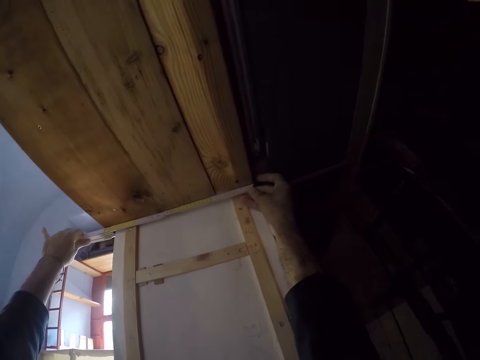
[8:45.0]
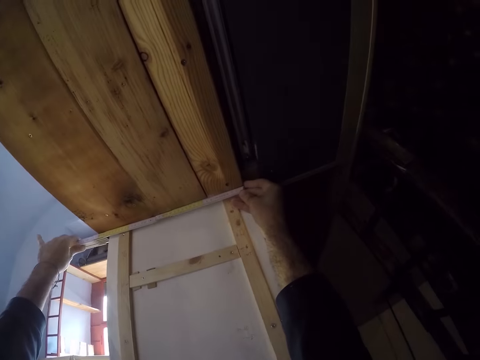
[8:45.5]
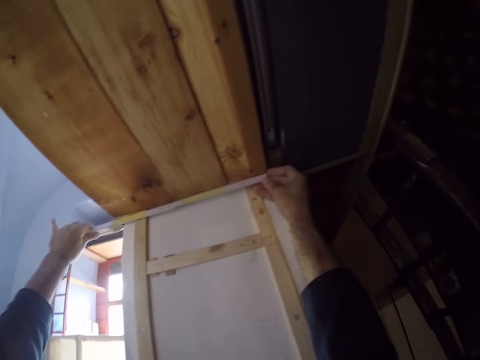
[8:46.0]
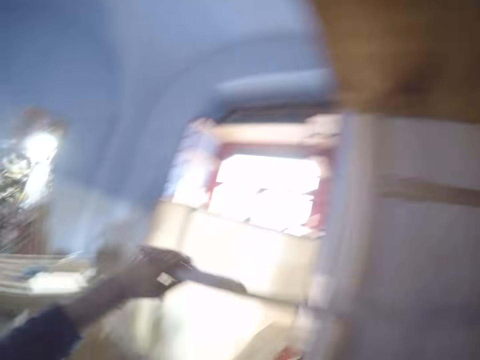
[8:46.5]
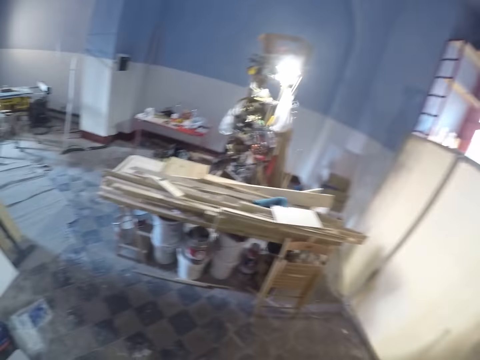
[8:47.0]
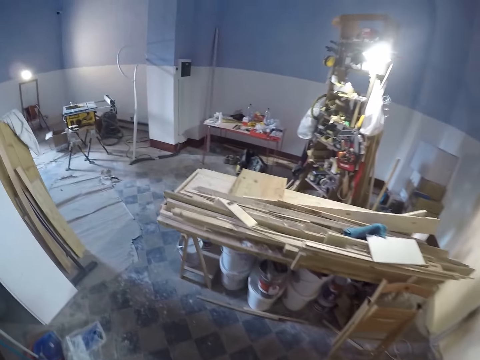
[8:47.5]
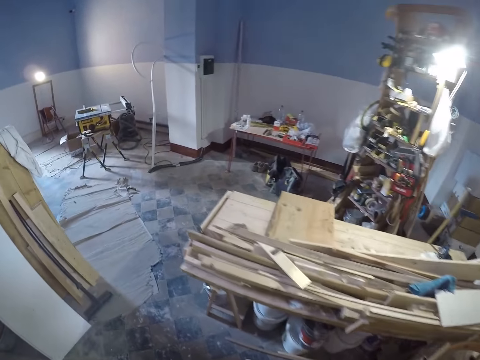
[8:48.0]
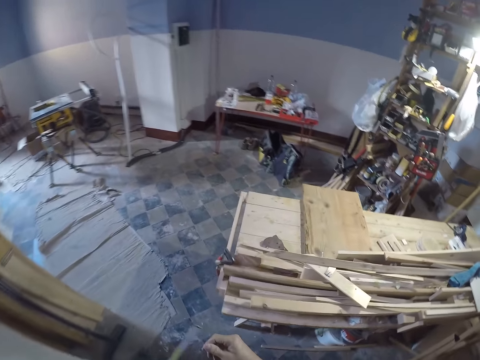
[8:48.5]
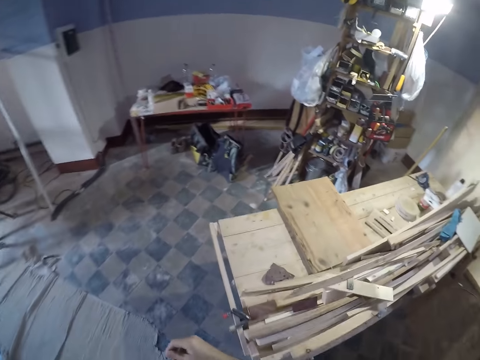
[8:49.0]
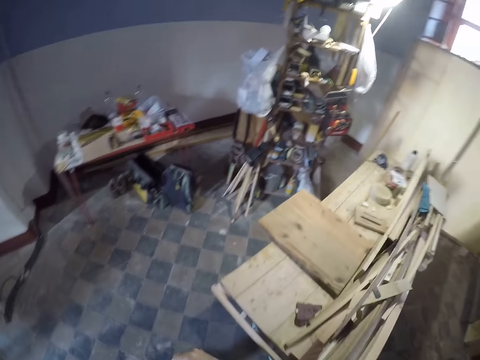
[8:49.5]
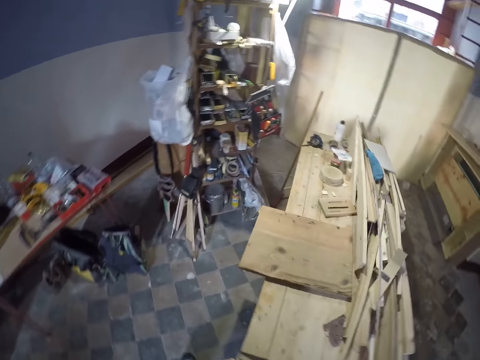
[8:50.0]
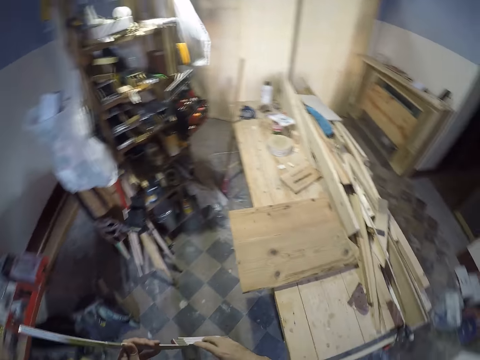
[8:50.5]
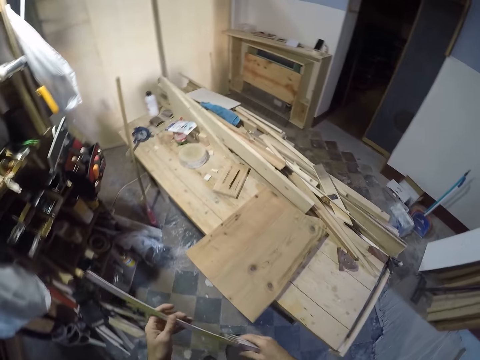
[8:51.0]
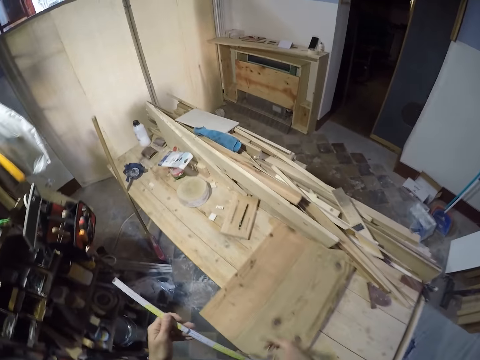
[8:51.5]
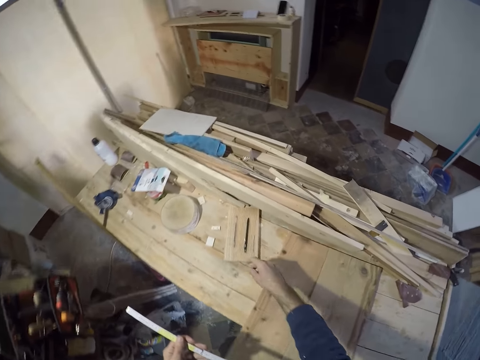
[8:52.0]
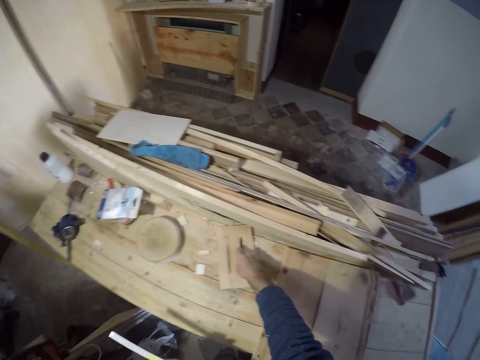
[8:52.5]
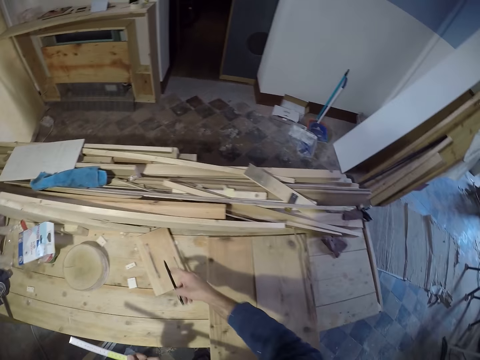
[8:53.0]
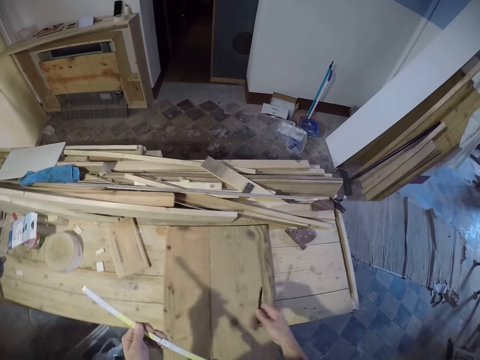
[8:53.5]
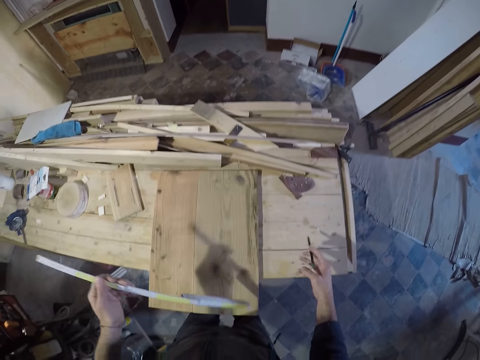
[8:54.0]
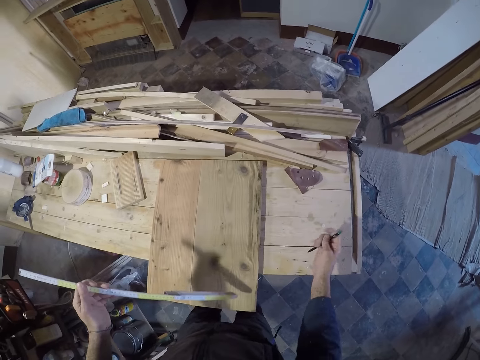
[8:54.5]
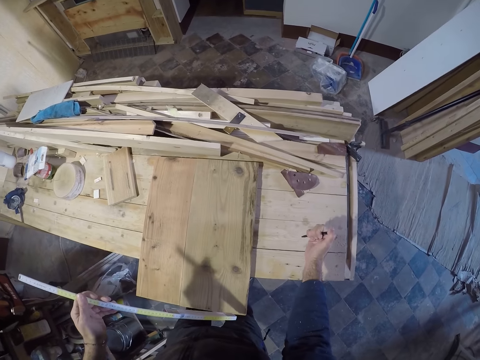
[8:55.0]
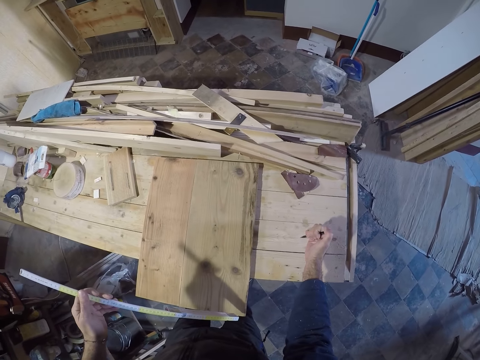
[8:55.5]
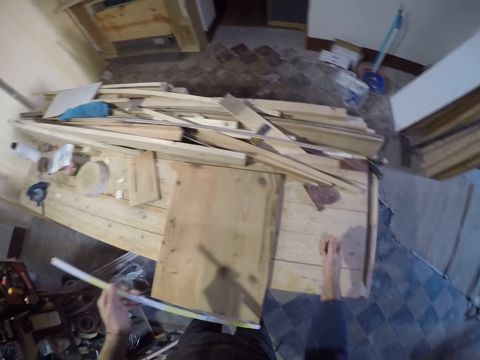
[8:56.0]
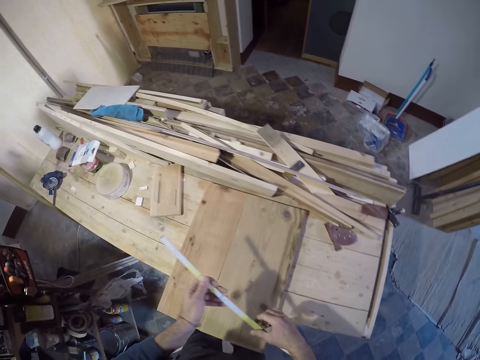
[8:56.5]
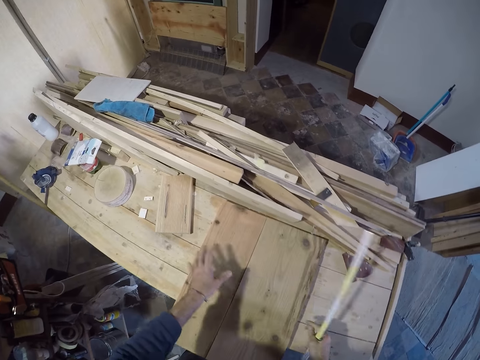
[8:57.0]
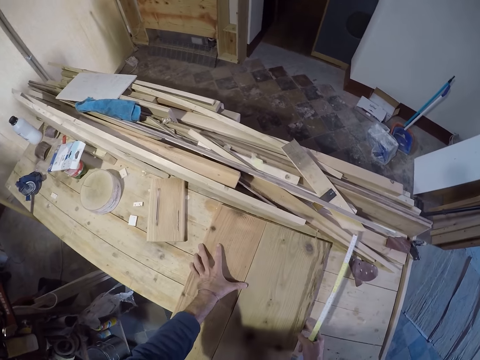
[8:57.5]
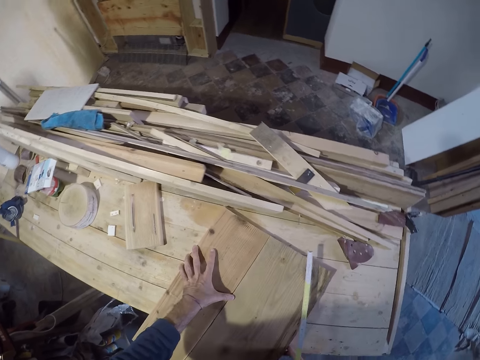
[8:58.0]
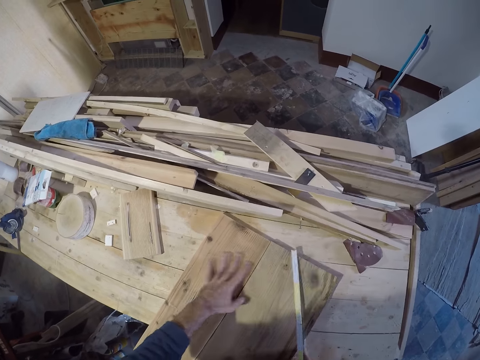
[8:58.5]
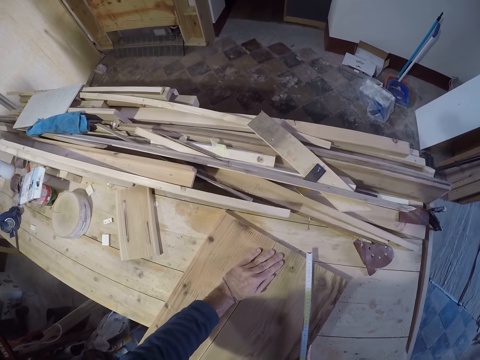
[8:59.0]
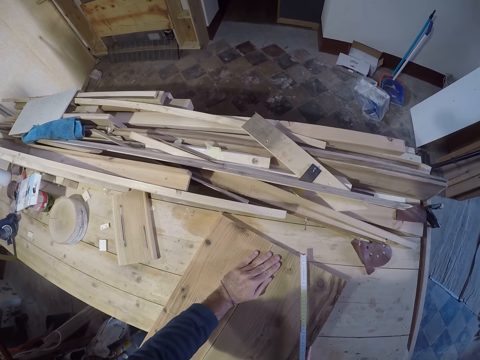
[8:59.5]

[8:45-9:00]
The camera wearer holds the measuring ruler with both hands. He holds the measuring ruler with his left hand. He picks up a marking pen on the wood with his right hand. He holds the marking pen with his right hand. He touches the workbench with the marking pen. He holds the measuring ruler in his right hand. He touches the wood on the workbench with both hands.

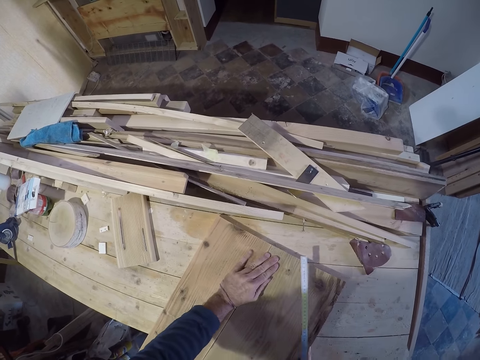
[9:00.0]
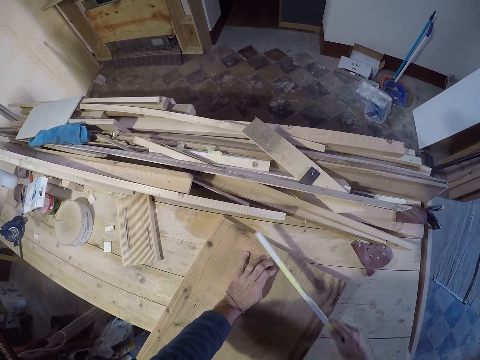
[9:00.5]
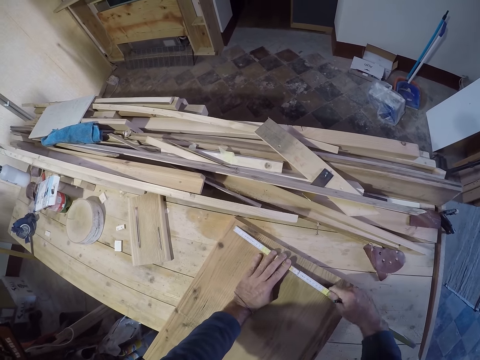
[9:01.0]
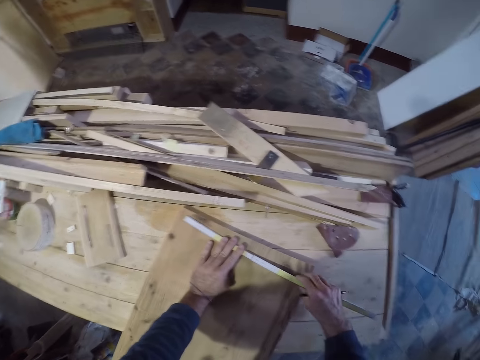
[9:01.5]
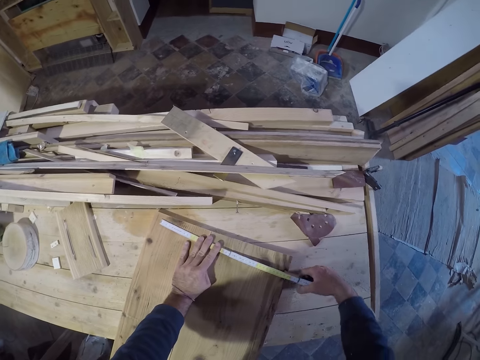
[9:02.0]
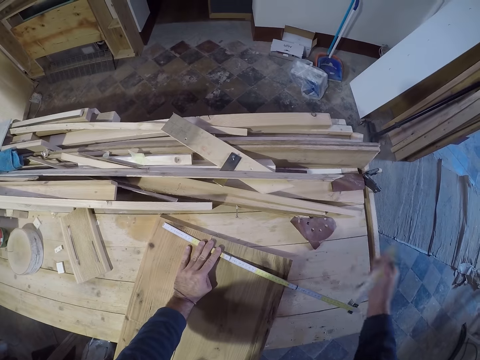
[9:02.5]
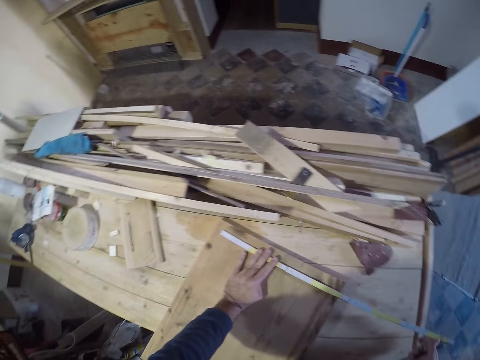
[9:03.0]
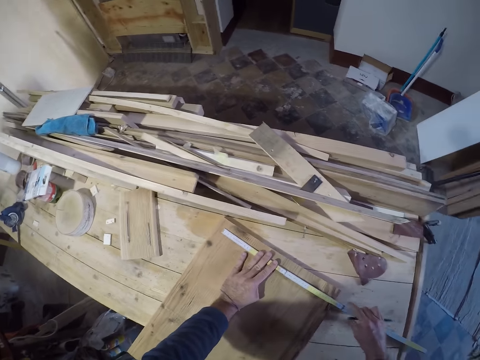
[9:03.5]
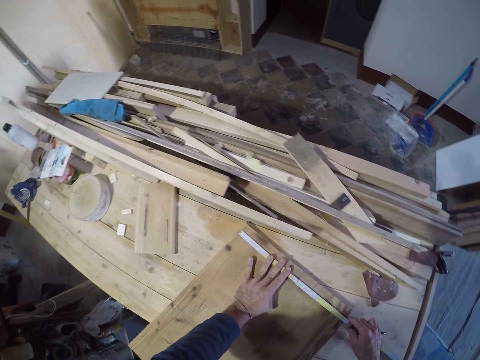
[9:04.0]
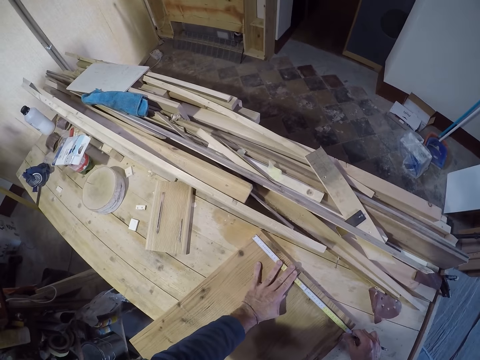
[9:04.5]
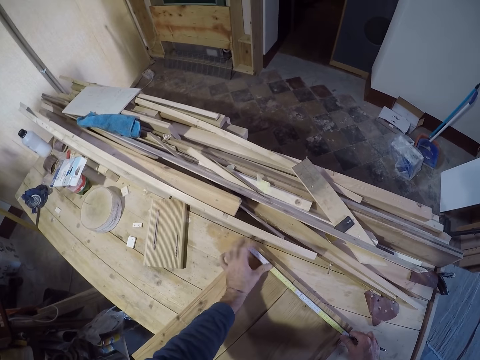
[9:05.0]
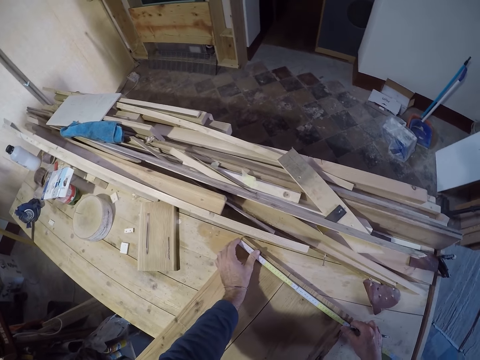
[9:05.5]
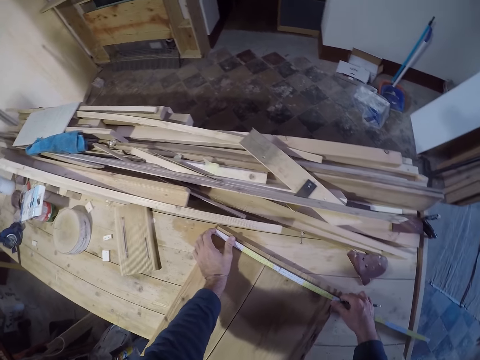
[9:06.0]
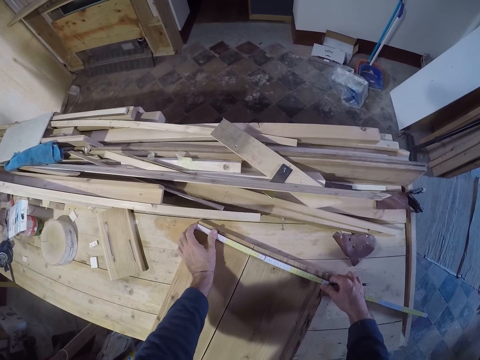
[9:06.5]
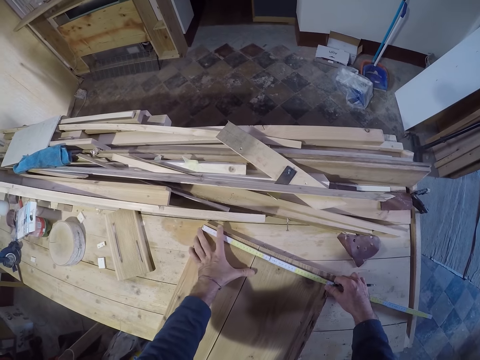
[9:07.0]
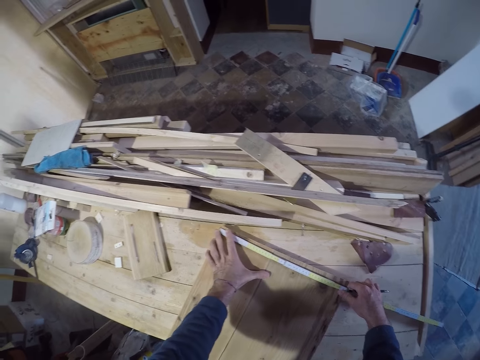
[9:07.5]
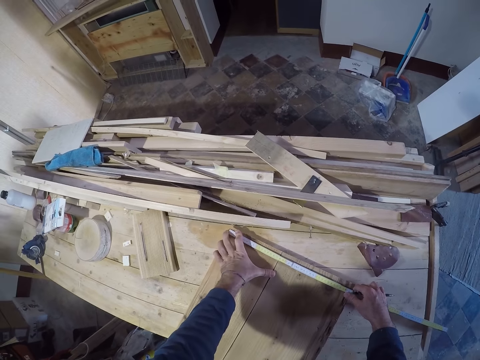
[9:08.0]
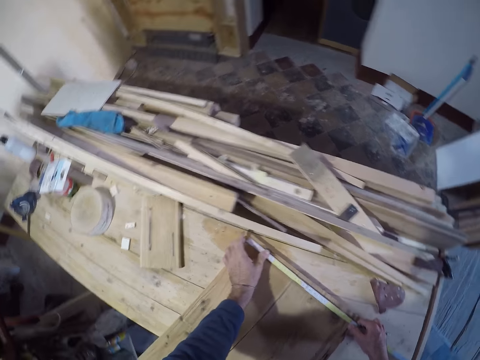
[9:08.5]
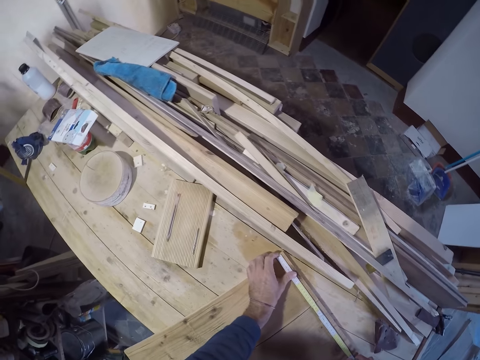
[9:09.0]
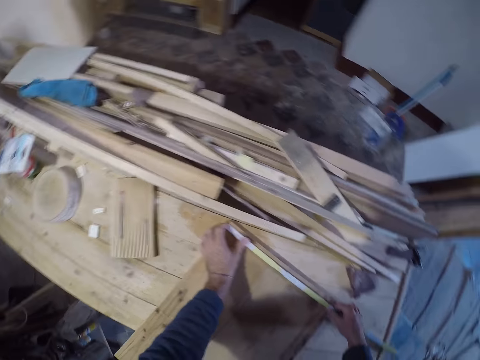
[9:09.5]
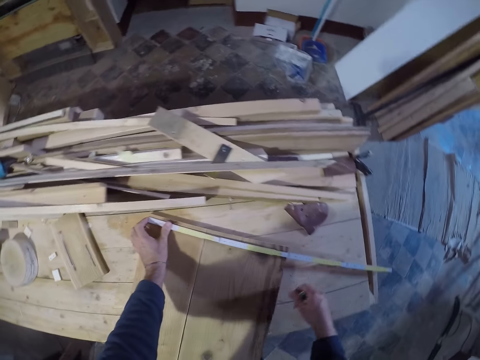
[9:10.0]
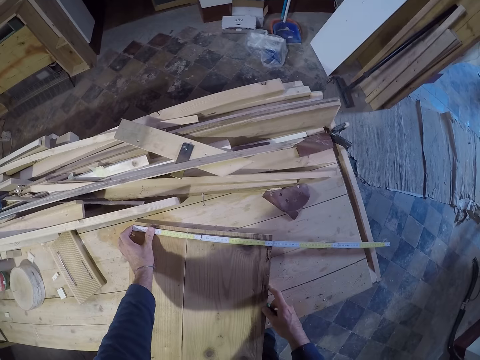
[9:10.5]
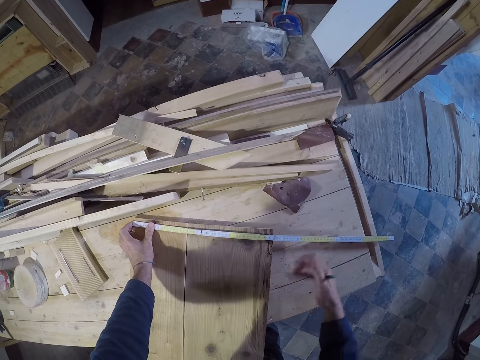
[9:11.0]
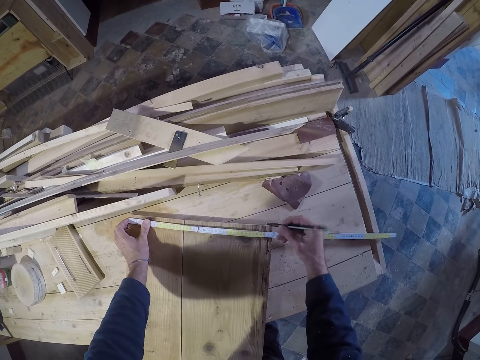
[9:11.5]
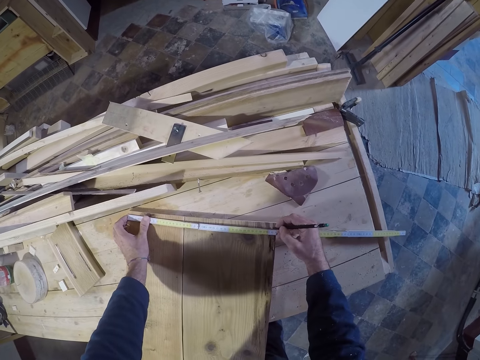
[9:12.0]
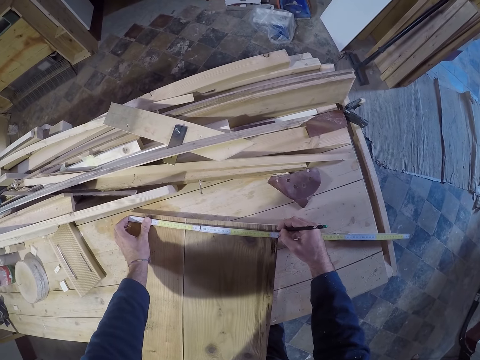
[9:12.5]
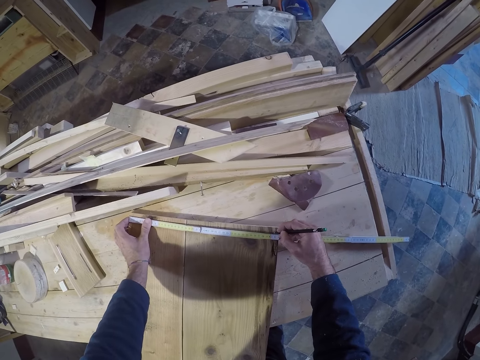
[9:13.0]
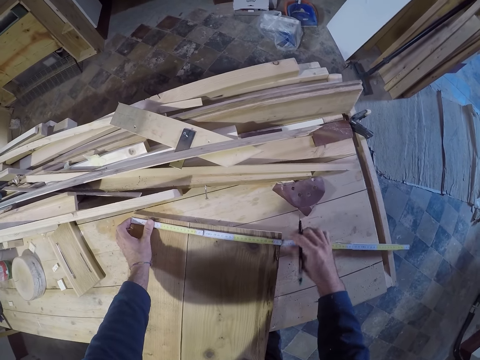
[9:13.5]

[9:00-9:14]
The camera wearer measures the wood on the workbench with the measuring ruler in both hands. He holds the measuring ruler on the wood with his left hand. He marks the wood with the marking pen in his right hand.
